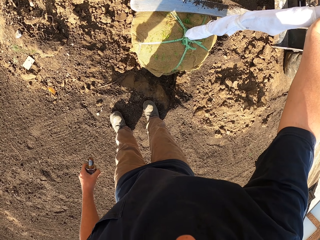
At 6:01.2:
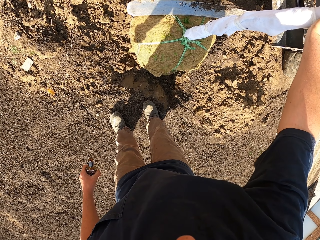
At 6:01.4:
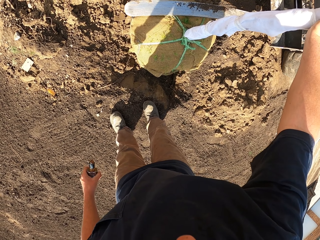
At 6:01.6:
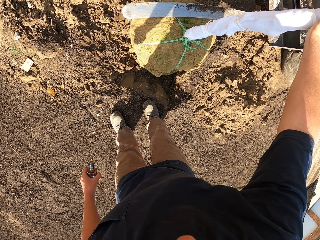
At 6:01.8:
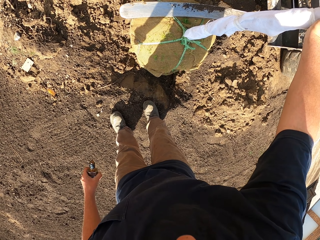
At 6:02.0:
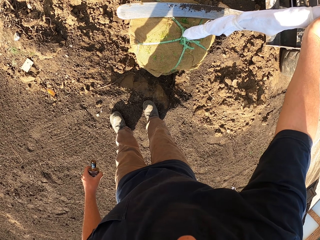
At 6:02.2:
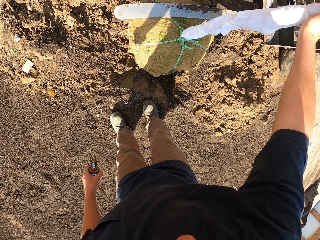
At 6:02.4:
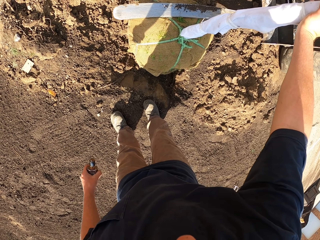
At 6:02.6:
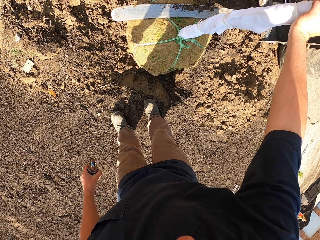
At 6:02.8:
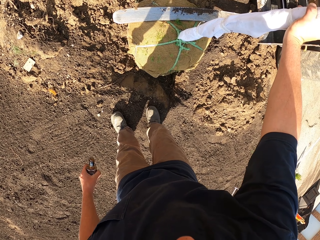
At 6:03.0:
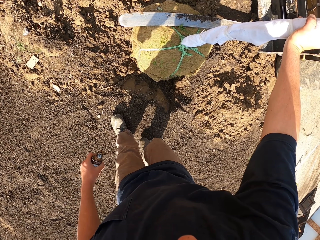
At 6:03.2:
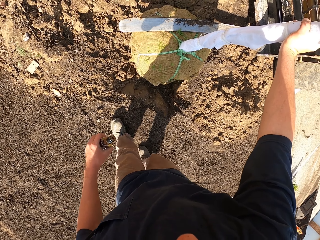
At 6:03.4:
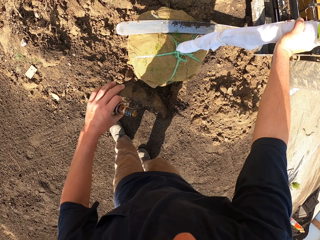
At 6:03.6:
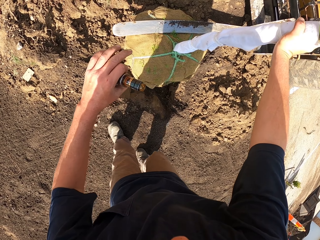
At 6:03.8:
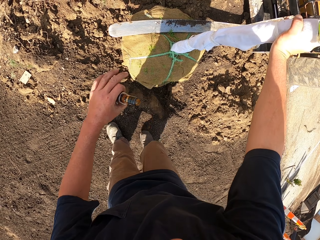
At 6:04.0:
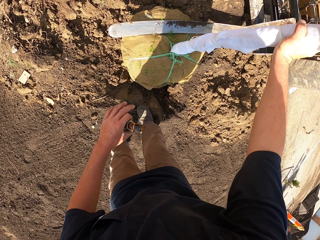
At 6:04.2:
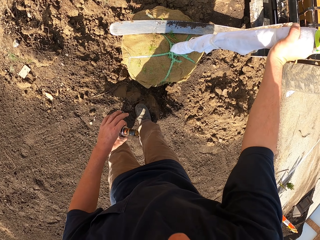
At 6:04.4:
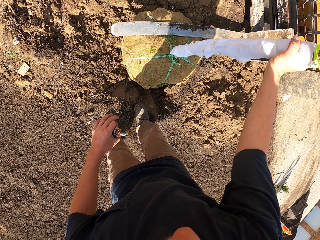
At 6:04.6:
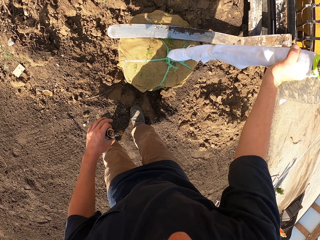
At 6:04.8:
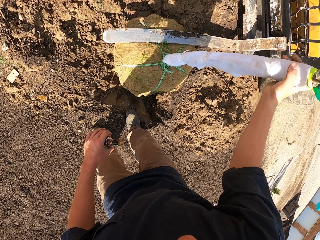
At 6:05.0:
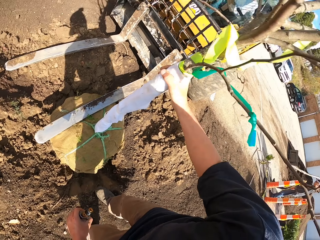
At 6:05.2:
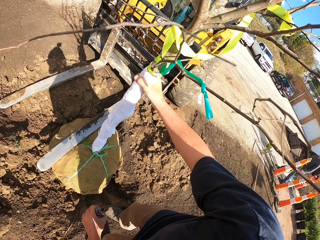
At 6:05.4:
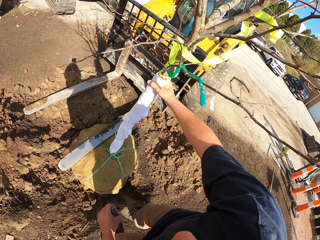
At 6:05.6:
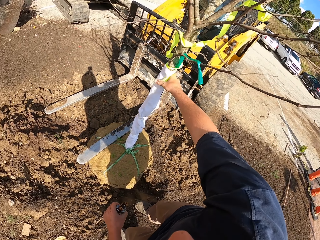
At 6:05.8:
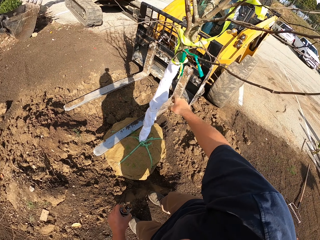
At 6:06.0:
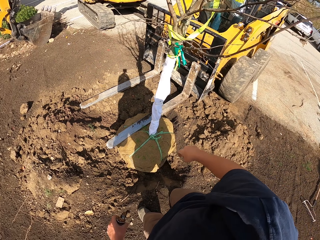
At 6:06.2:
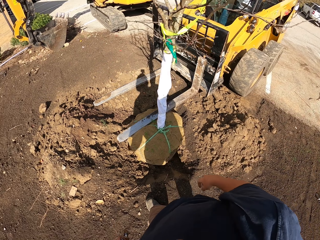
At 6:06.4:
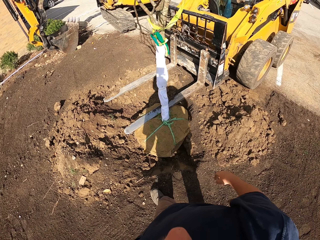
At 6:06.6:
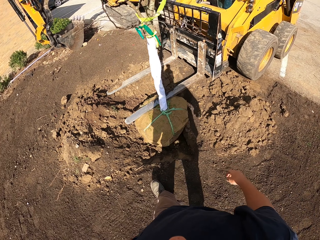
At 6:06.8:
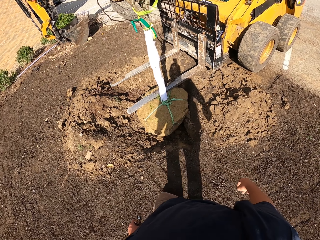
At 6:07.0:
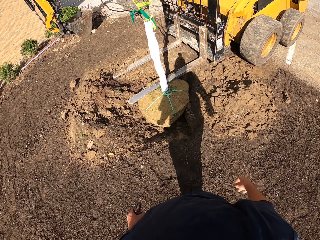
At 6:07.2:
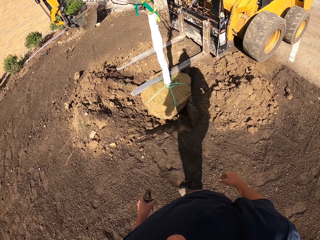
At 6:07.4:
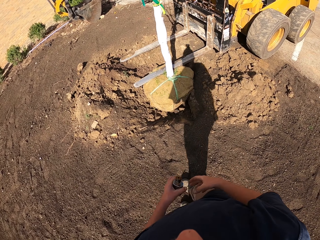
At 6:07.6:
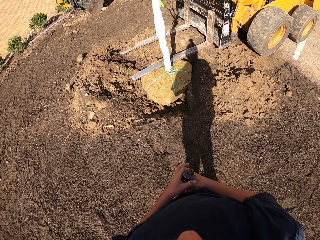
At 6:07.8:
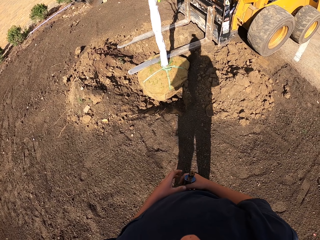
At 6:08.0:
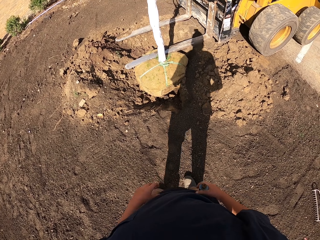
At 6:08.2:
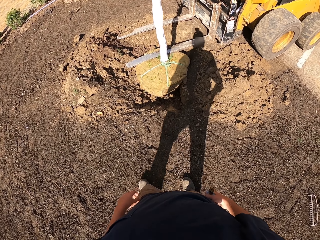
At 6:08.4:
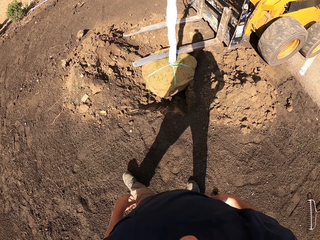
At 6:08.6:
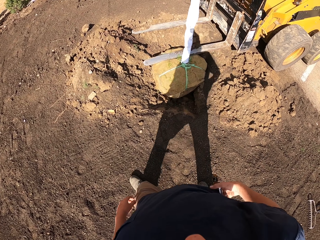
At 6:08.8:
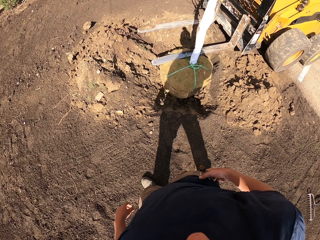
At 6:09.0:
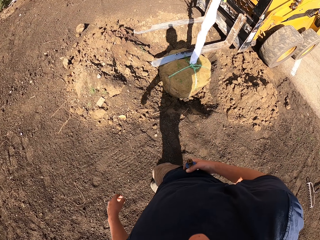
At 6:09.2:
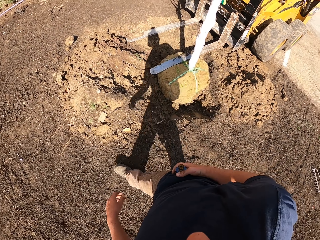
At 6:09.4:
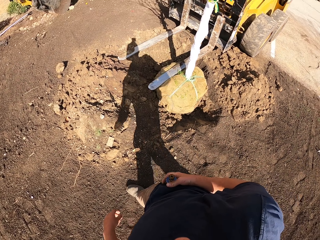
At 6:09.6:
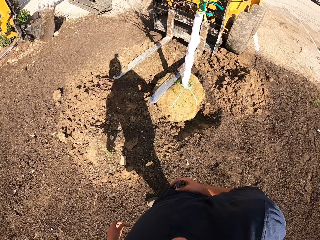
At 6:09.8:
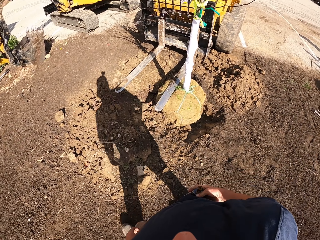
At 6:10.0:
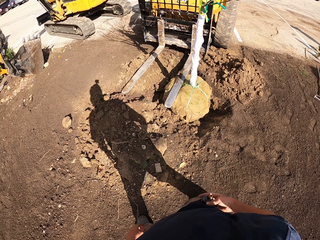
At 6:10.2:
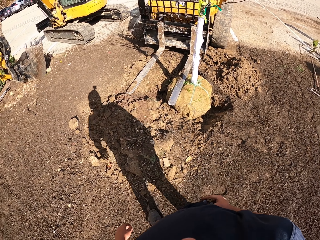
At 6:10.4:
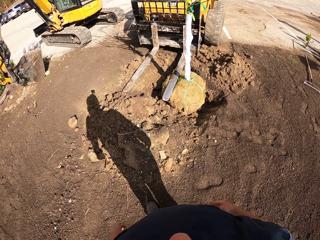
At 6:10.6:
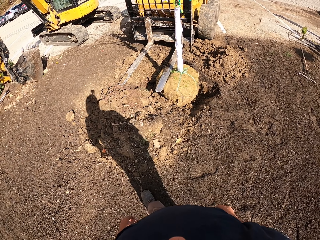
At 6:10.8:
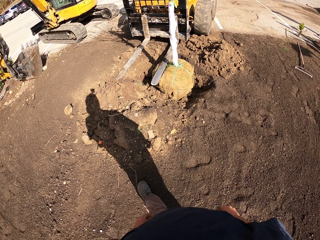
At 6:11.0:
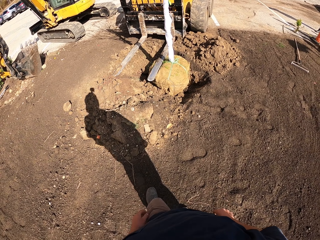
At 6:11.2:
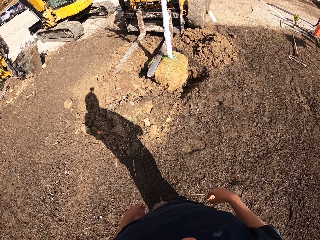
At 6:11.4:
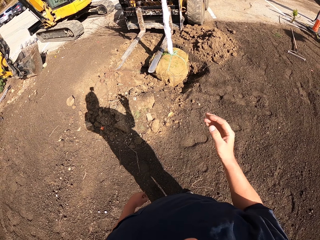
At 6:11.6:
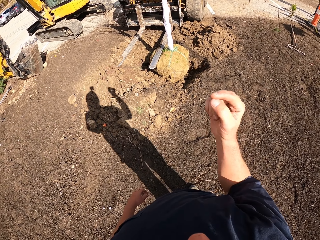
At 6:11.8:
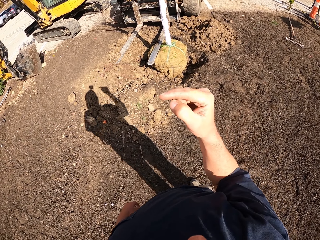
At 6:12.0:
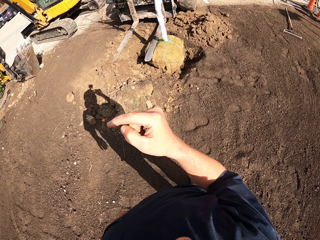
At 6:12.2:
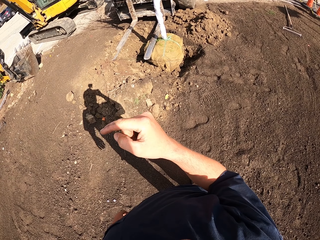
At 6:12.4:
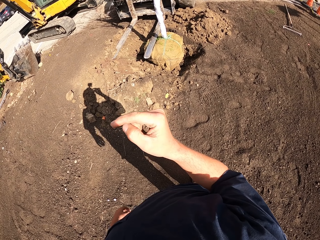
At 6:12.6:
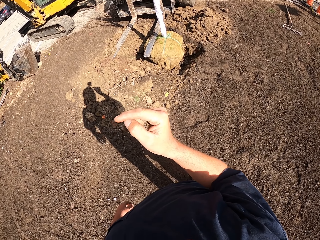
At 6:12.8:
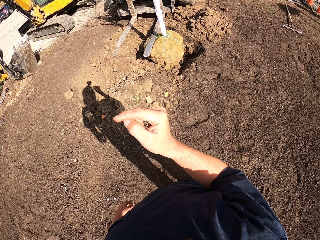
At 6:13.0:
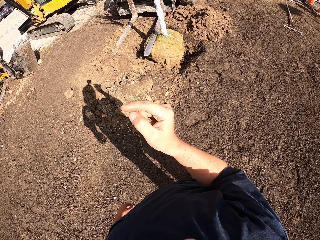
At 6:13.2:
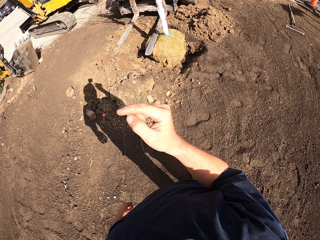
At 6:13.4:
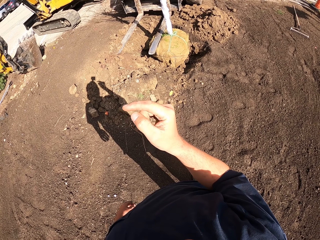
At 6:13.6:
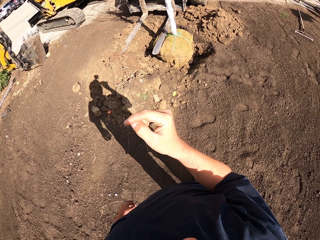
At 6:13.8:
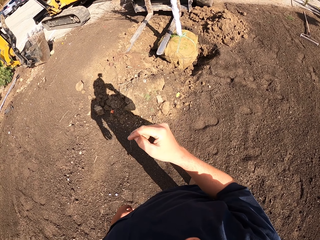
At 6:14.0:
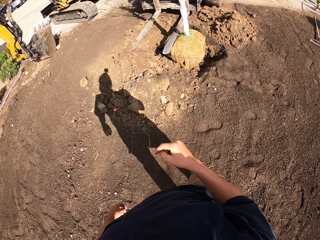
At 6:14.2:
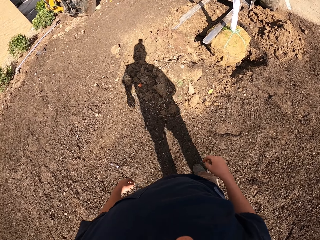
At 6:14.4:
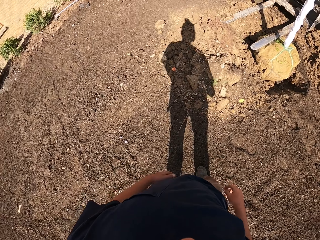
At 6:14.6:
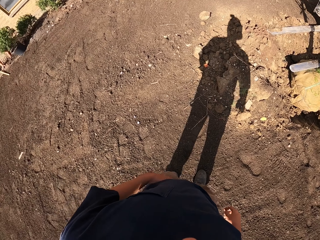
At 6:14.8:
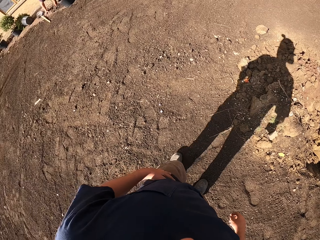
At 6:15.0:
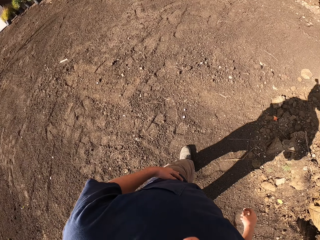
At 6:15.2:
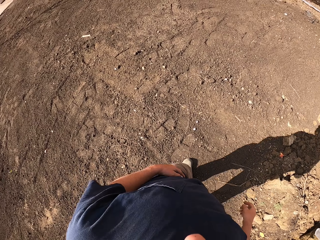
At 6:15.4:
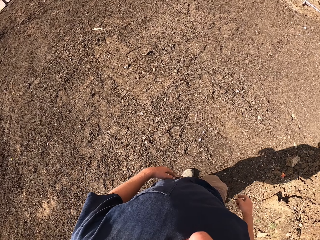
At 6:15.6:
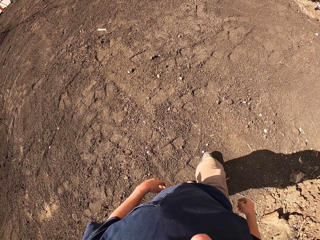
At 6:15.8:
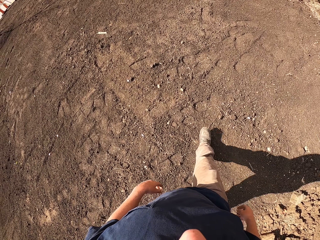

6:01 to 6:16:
The camera wearer moves the foot on the ground. They lift the left hand. They leave the tree. They look around the compound. They move on the field. They hold the vape with the right hand. They insert the vape in the pocket. They walk on the field. They talk to a person on the field. They walk on the field.

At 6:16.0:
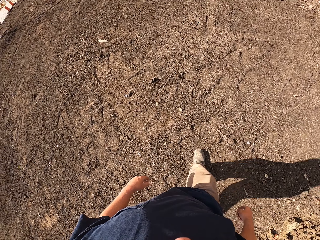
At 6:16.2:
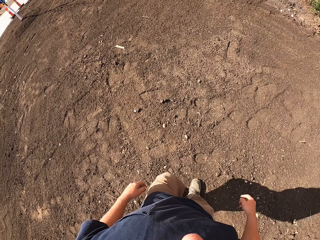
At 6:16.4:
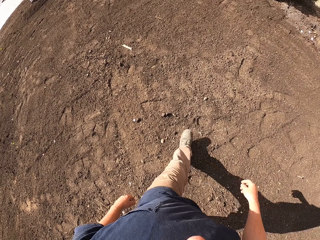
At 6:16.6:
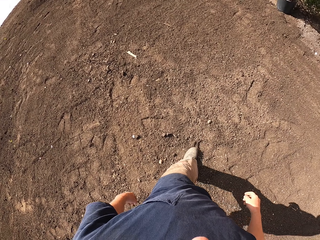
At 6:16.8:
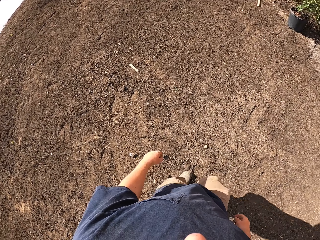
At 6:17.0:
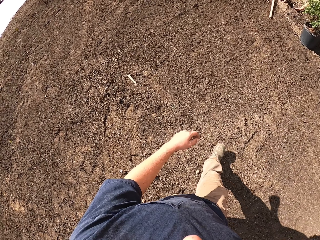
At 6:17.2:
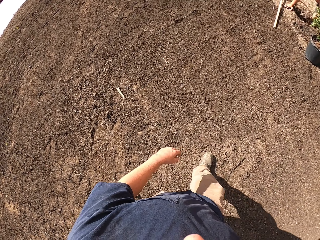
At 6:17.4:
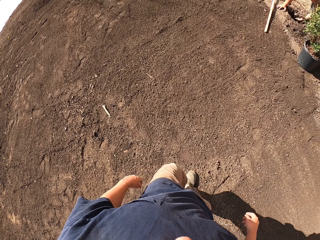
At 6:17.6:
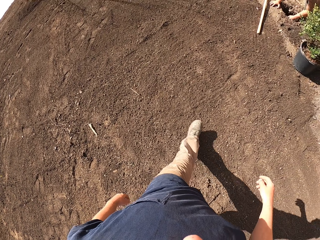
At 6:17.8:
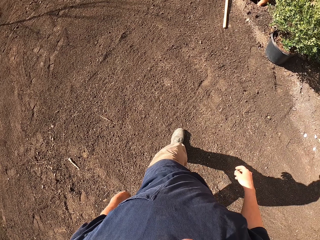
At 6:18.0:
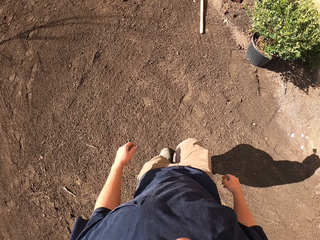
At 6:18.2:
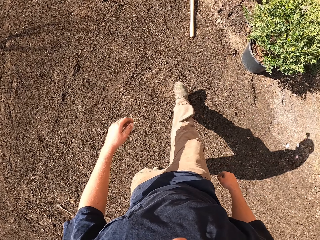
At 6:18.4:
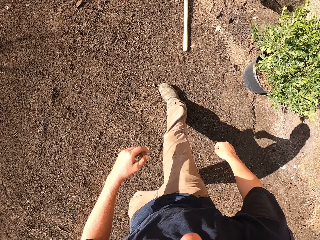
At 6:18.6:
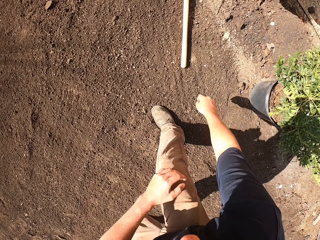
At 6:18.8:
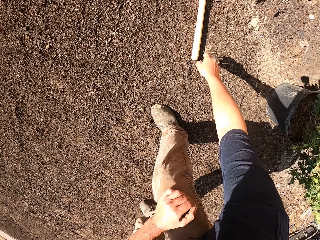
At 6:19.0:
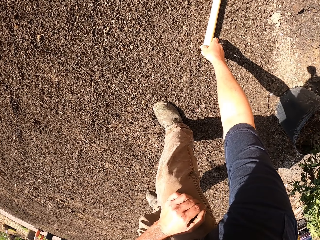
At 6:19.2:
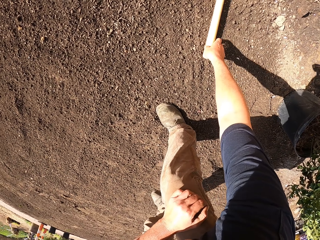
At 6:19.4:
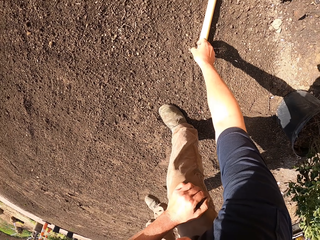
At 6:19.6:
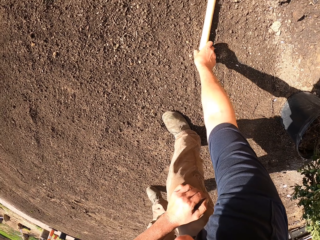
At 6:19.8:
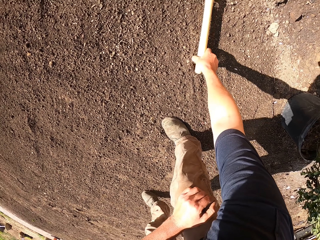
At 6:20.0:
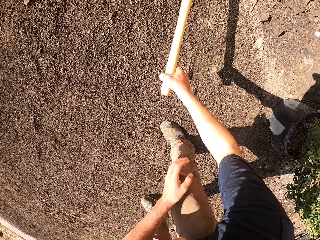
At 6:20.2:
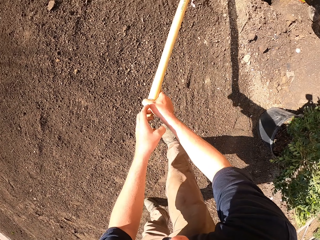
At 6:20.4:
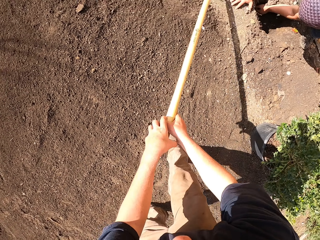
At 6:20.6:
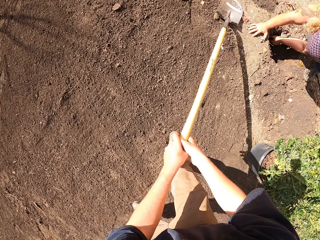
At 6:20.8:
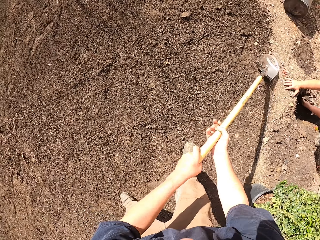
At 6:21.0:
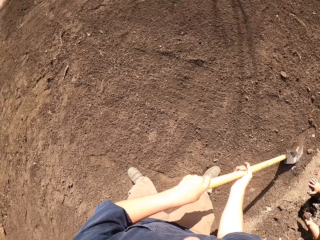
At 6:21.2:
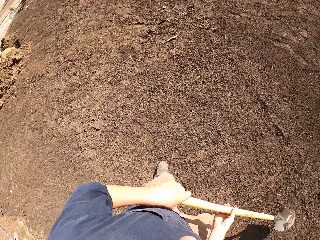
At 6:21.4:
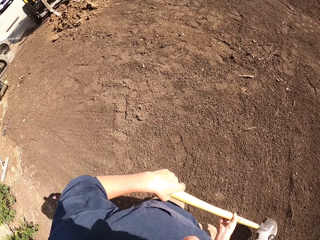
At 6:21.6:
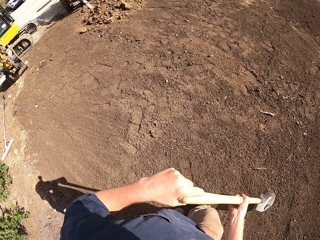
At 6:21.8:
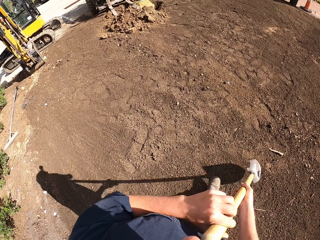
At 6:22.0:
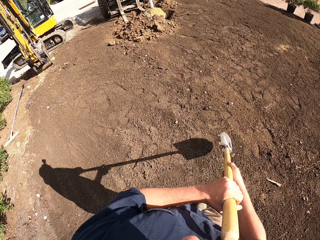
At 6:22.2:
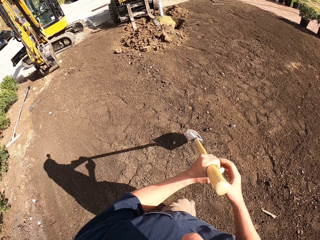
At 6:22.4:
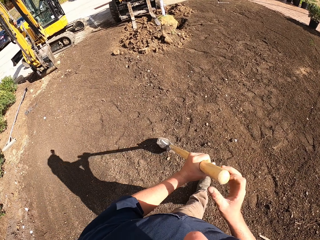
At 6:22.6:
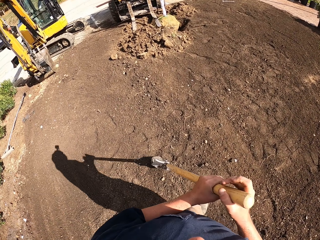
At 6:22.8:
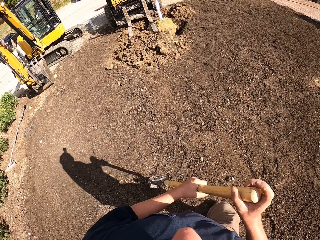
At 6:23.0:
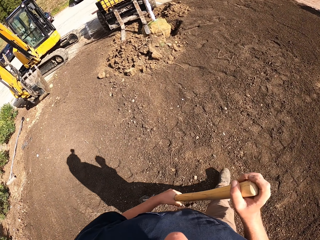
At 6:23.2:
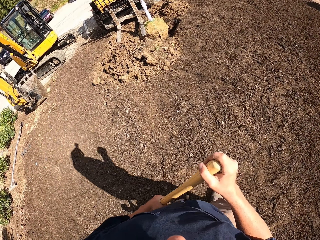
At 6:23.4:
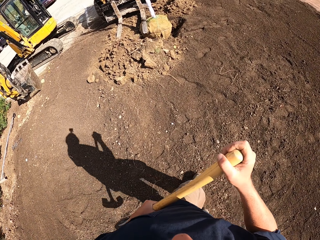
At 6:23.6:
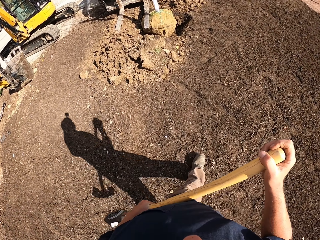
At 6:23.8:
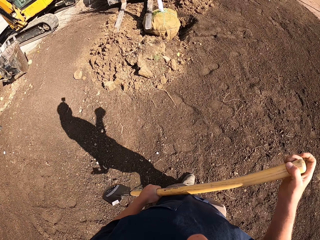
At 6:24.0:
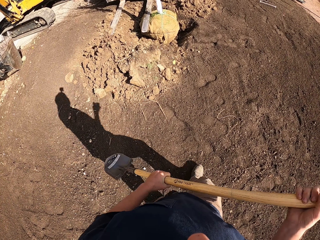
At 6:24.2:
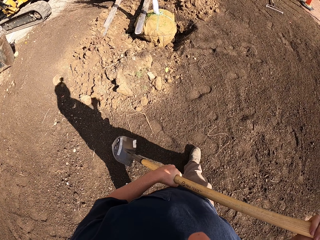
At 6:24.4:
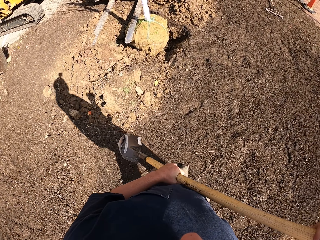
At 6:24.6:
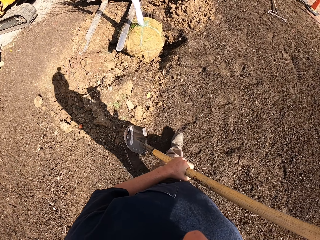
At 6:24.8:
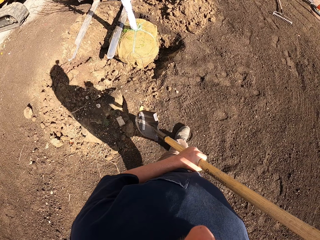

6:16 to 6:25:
The camera wearer picks up the shovel. They hold the shovel with both hands. They walk on the field towards the tree.
